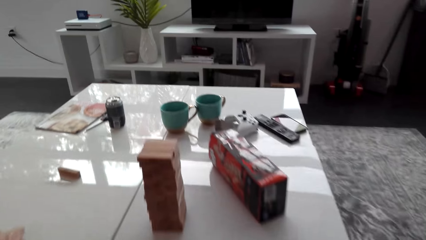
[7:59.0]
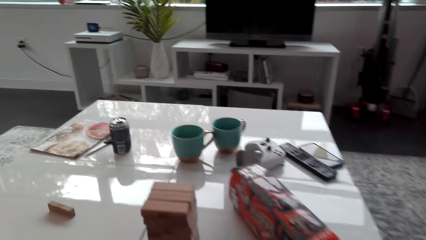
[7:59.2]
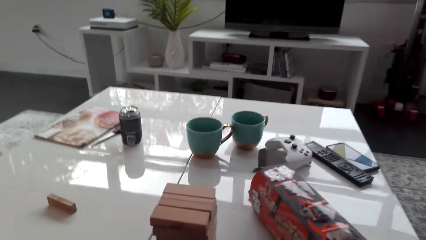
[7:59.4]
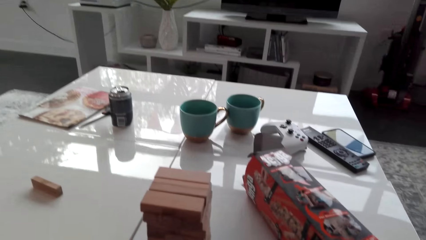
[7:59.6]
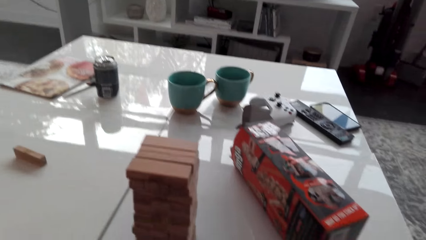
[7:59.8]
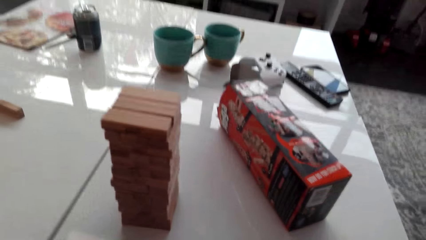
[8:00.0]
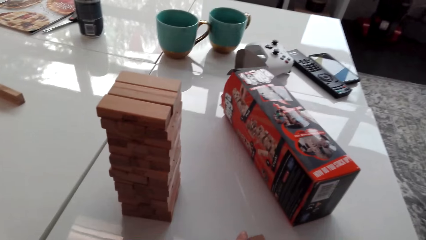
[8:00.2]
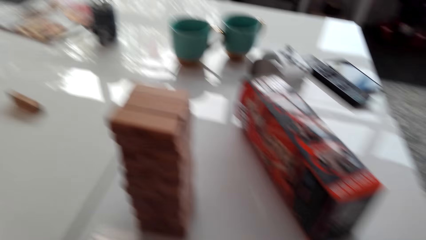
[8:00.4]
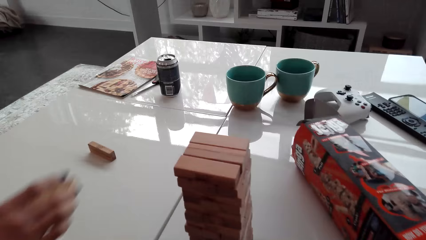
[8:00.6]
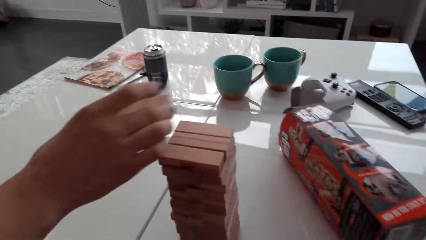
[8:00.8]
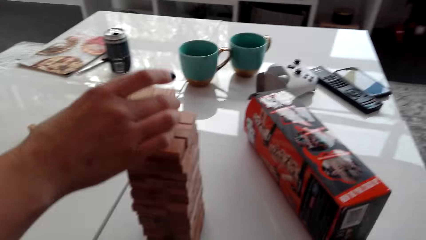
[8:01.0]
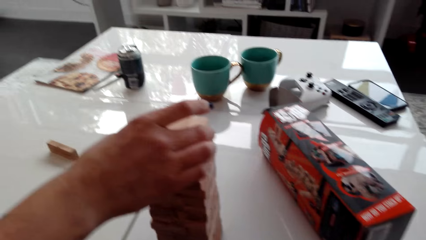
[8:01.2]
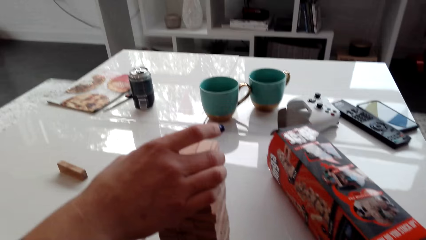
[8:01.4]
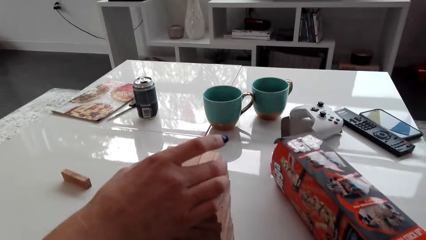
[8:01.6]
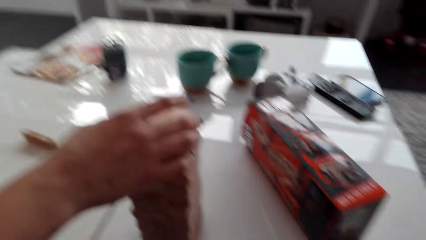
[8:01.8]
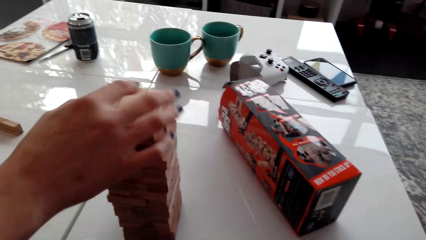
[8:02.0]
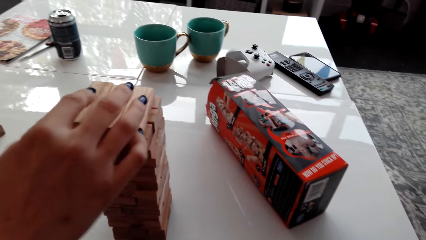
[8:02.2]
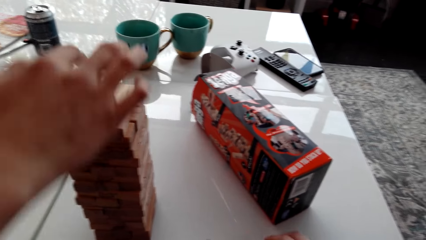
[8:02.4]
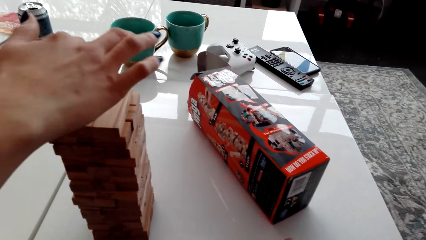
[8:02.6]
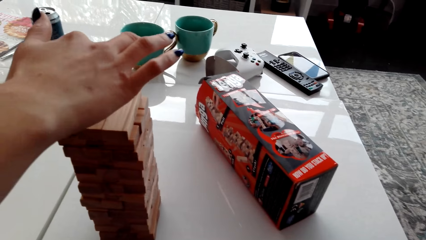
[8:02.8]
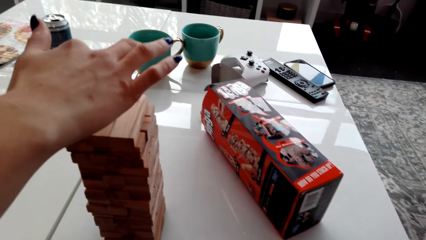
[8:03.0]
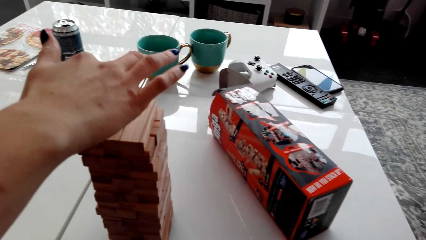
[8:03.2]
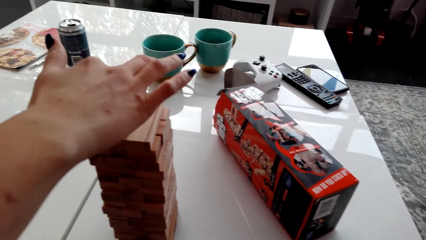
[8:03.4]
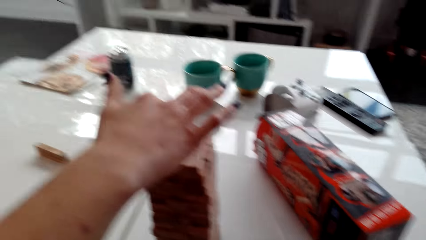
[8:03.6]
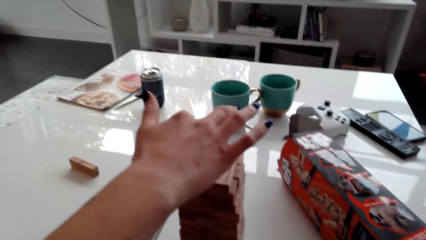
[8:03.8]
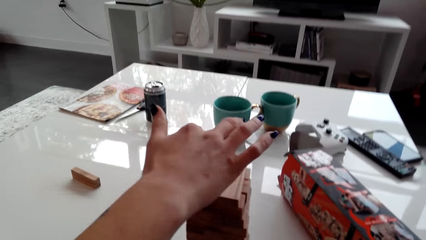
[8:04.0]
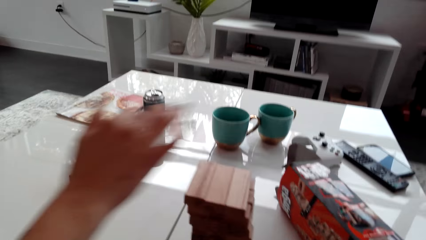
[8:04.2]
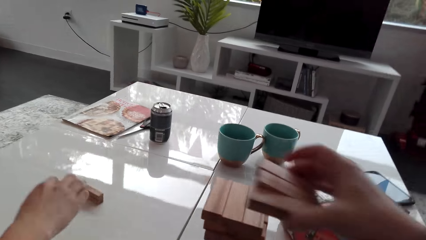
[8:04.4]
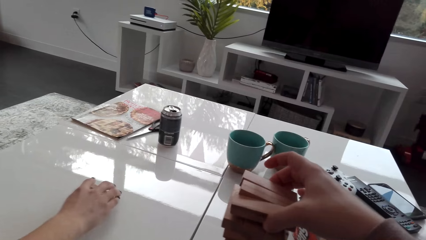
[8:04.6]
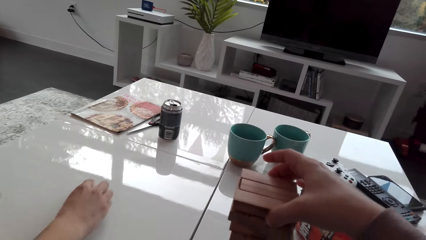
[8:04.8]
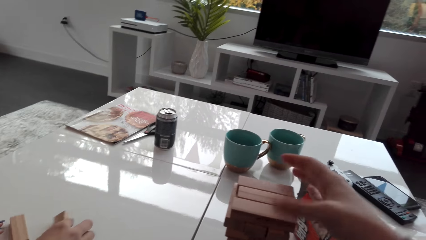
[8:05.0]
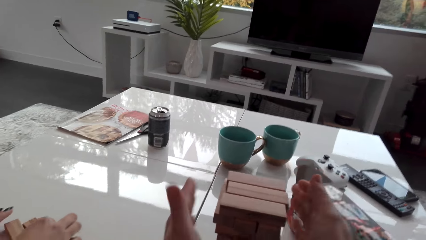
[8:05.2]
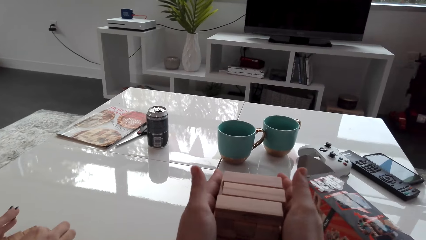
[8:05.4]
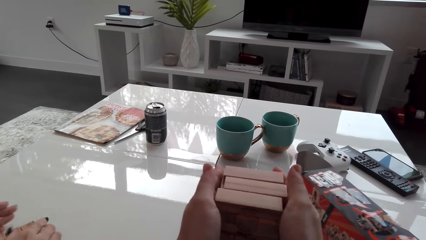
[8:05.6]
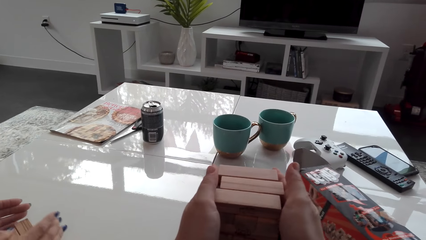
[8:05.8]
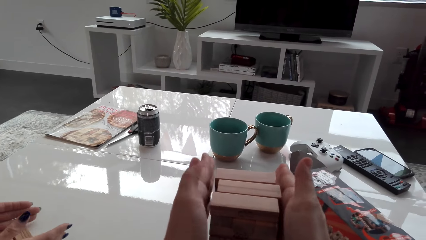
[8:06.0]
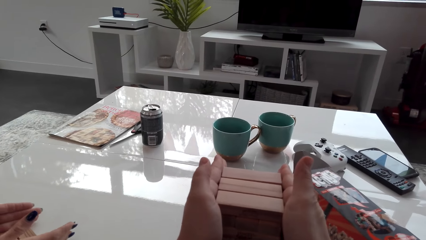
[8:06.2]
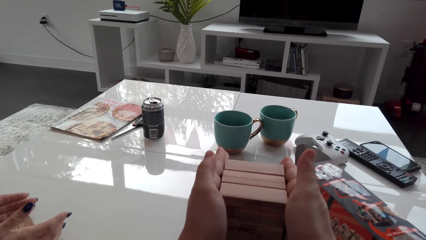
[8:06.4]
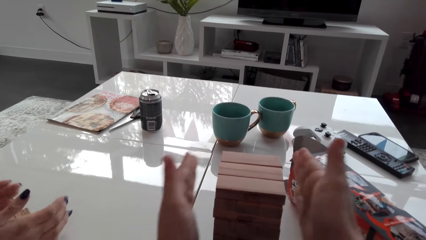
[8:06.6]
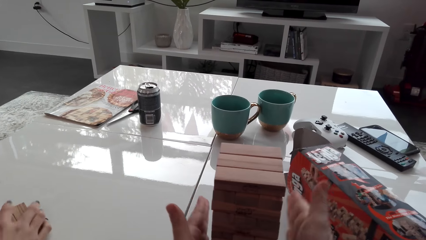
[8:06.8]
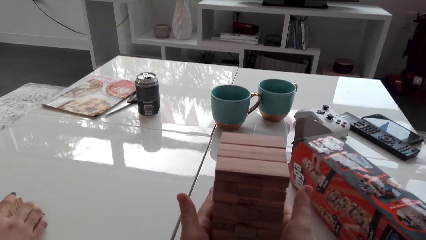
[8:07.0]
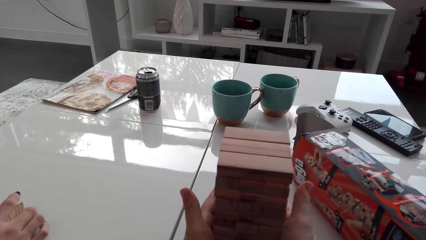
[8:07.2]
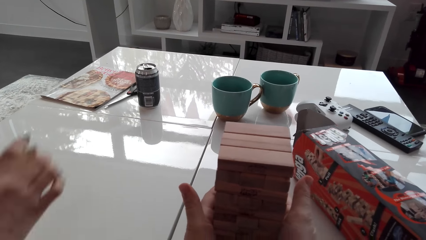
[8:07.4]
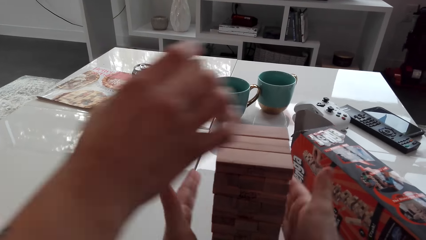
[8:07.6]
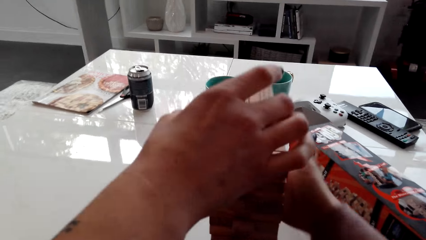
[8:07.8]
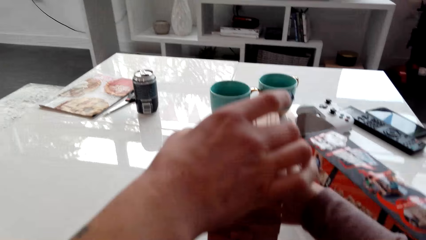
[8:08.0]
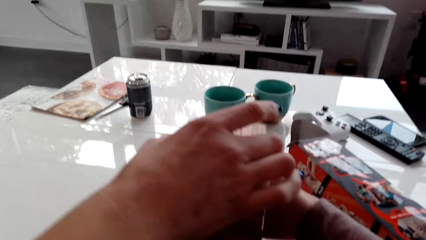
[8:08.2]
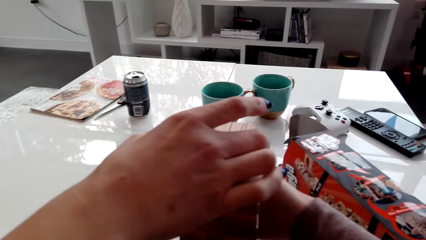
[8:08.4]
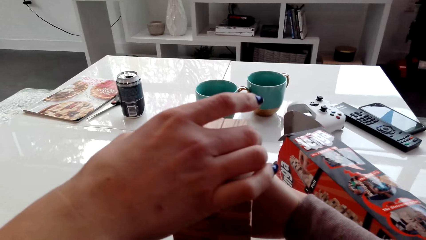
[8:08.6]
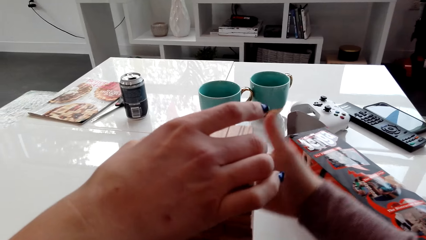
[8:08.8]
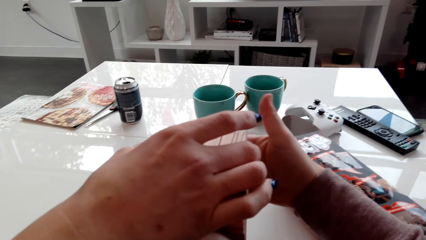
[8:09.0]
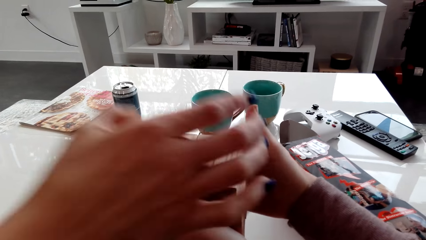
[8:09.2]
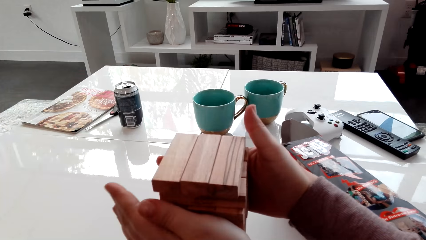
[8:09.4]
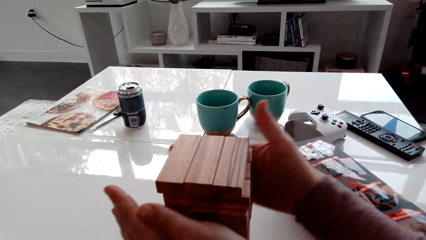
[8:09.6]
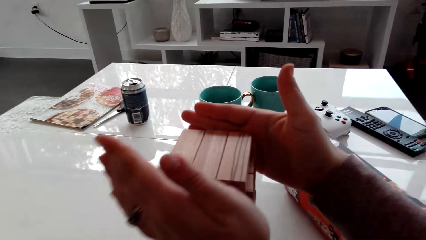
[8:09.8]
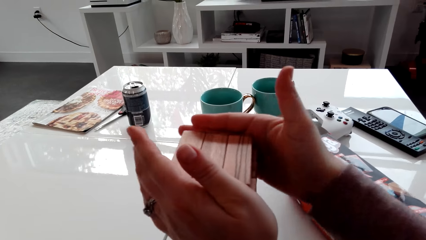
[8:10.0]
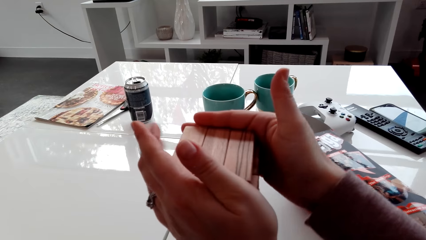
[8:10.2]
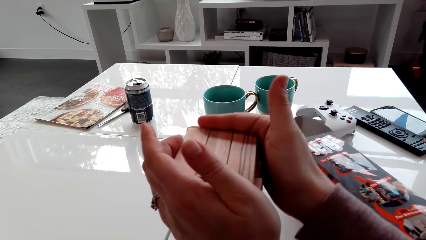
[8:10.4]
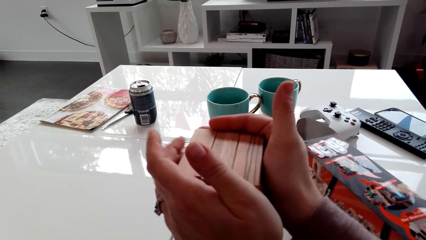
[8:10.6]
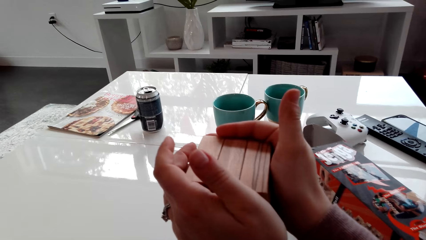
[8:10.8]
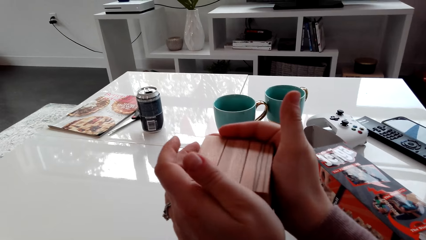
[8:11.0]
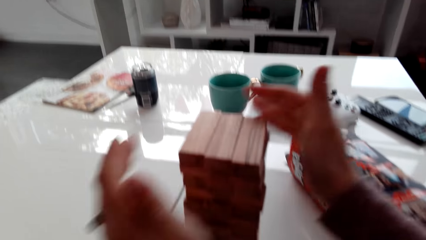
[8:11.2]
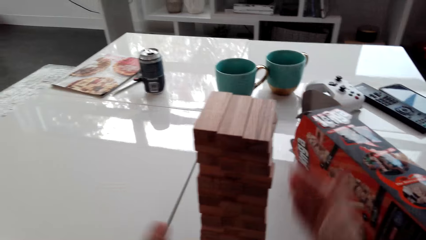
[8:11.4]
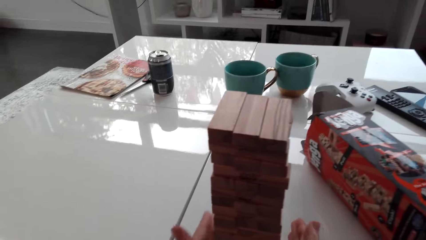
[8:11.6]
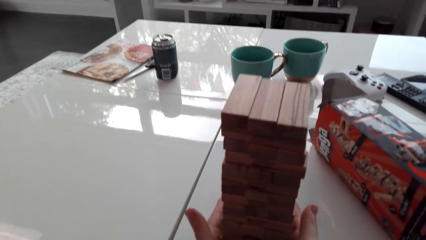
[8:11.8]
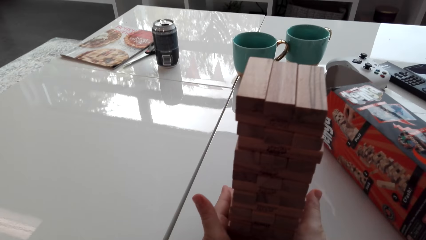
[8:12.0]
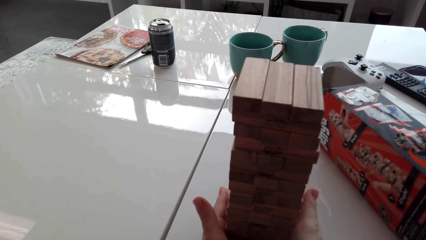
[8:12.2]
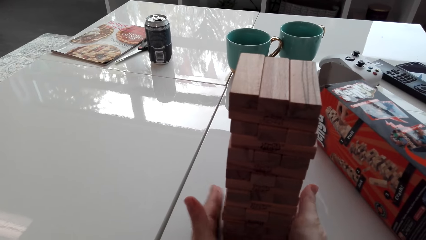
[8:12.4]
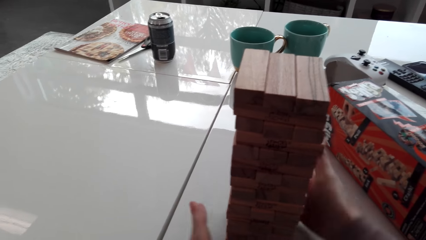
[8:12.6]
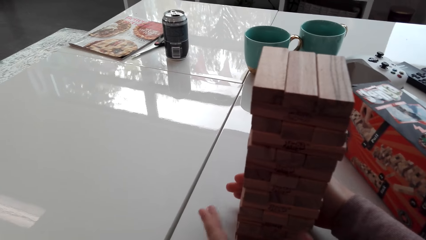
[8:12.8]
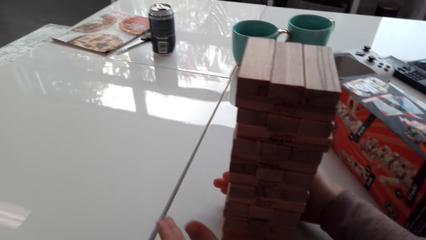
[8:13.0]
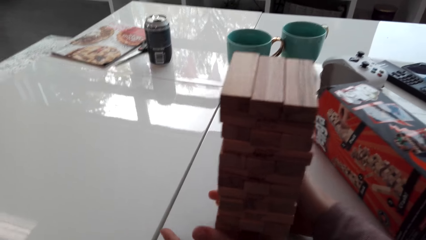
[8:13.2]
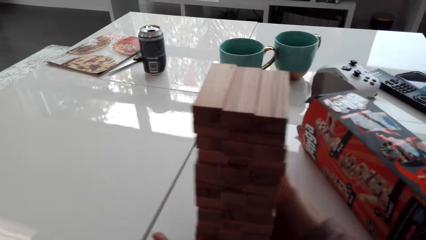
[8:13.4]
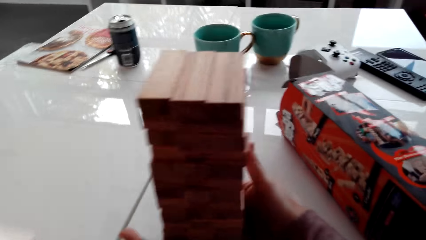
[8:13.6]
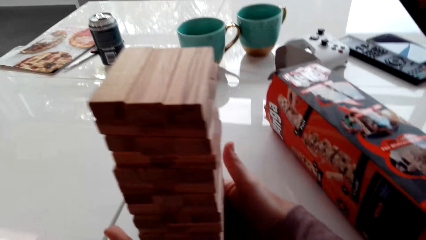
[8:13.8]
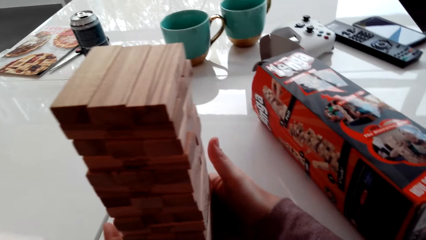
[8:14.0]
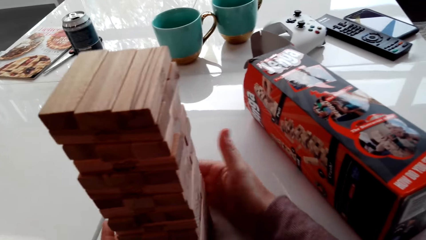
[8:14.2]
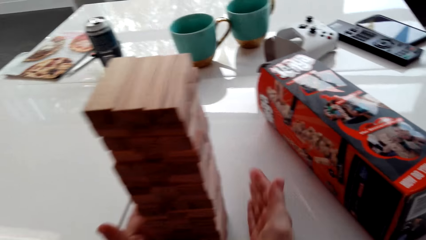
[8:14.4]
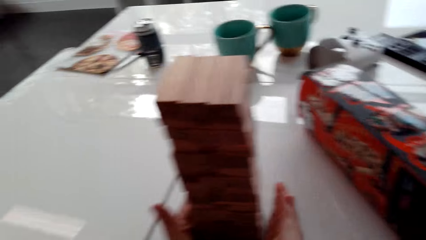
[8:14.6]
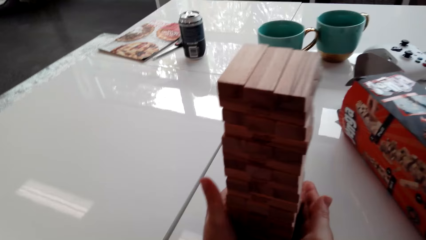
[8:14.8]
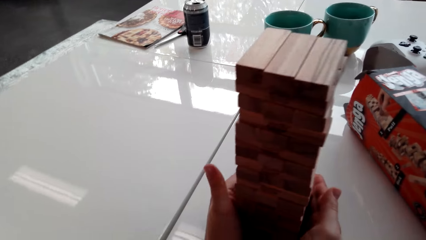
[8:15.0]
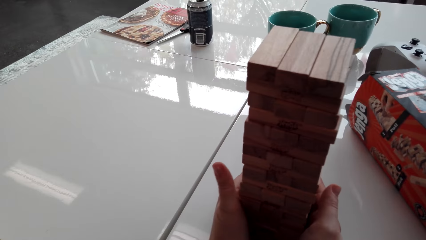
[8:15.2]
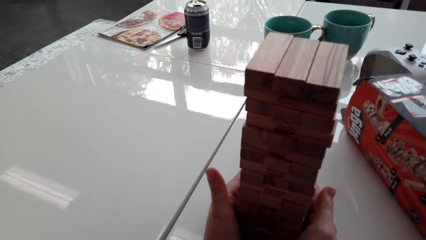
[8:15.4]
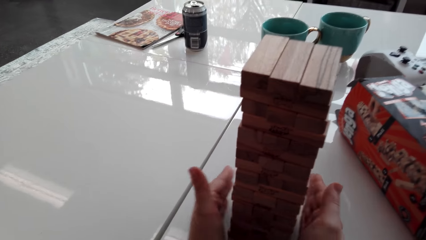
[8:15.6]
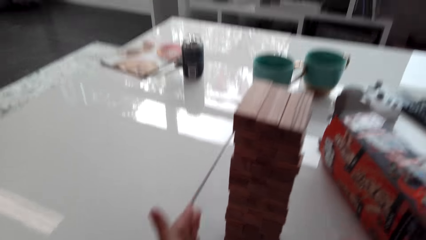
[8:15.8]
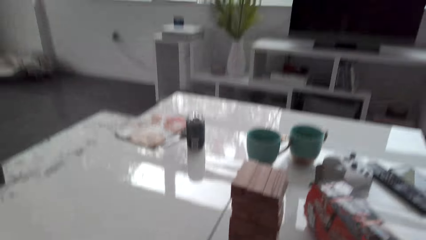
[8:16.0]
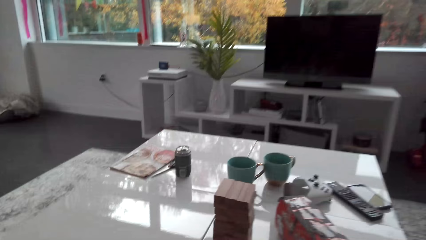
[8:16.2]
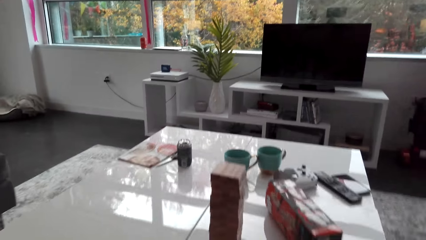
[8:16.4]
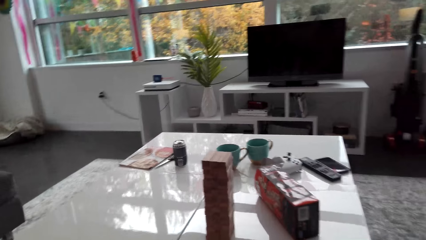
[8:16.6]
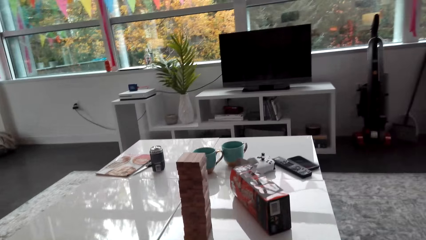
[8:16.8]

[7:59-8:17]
A lady arranges a wood brick and stacks blocks on a tower. The camera wearer arranges the wood brick, stacks the blocks on the tower, and aligns the blocks on the tower. The lady stacks the blocks on the tower and arranges the wood brick. The camera wearer arranges the wood brick and aligns the blocks on the tower.
